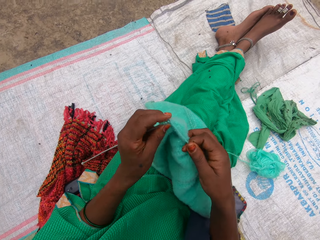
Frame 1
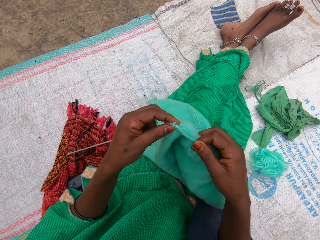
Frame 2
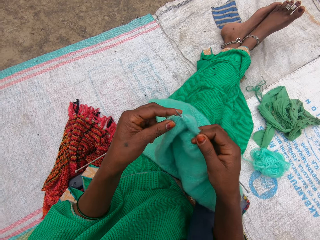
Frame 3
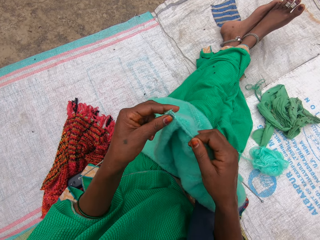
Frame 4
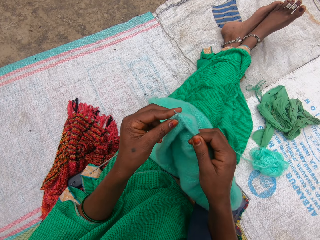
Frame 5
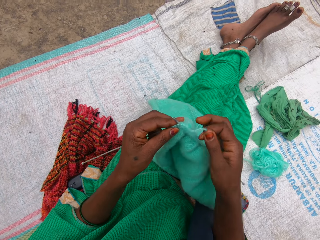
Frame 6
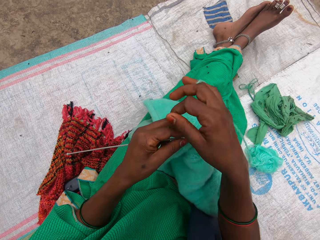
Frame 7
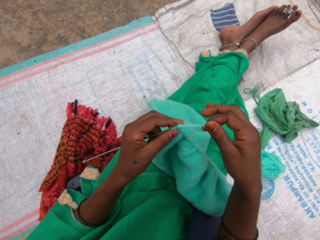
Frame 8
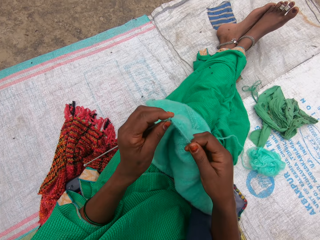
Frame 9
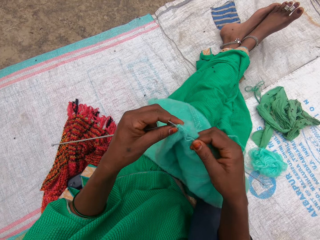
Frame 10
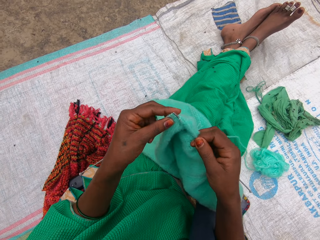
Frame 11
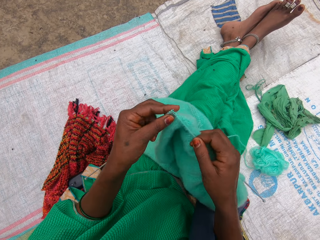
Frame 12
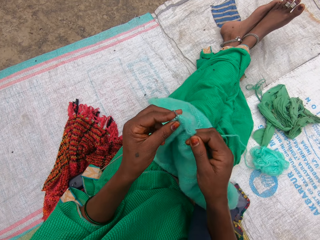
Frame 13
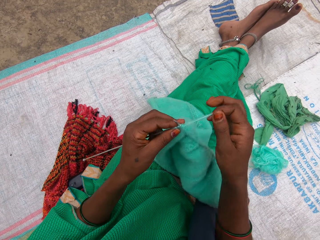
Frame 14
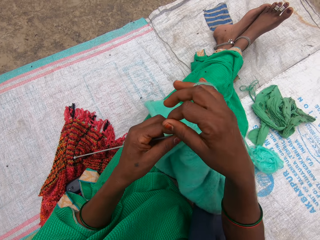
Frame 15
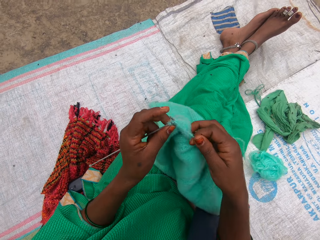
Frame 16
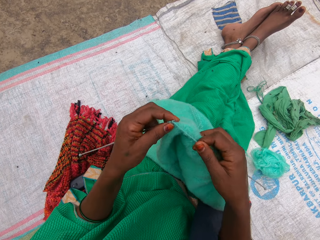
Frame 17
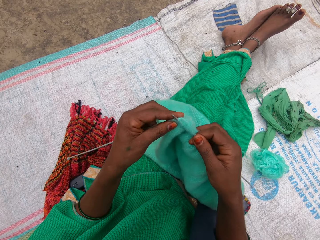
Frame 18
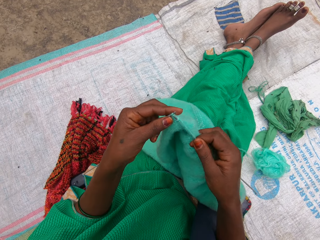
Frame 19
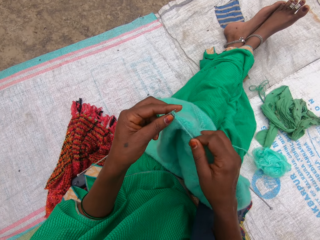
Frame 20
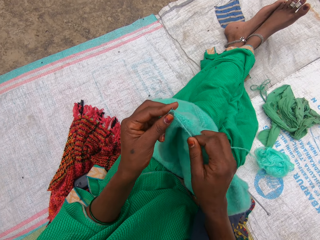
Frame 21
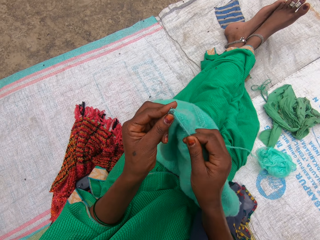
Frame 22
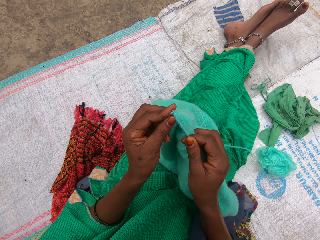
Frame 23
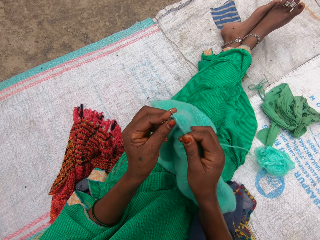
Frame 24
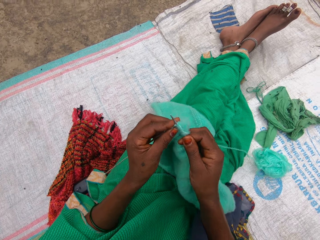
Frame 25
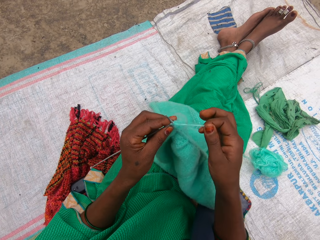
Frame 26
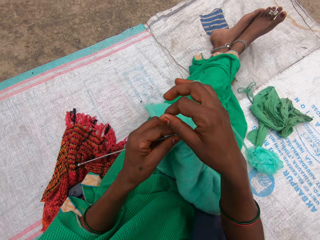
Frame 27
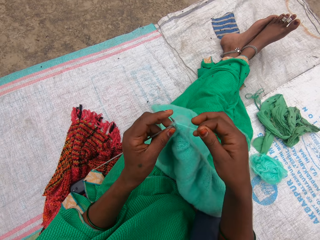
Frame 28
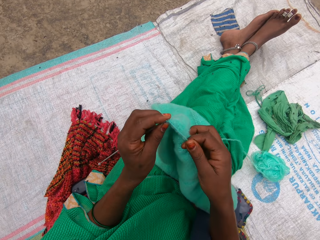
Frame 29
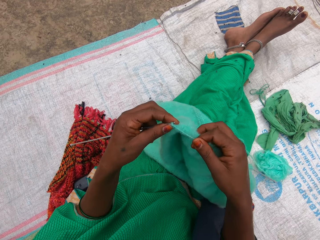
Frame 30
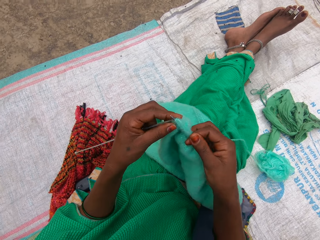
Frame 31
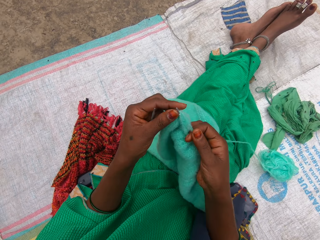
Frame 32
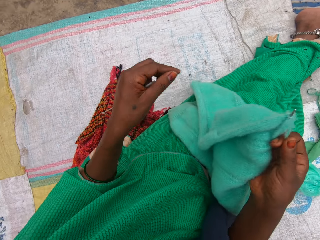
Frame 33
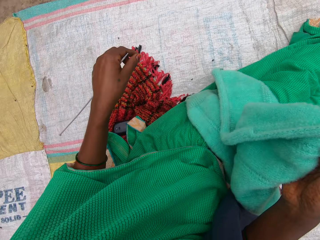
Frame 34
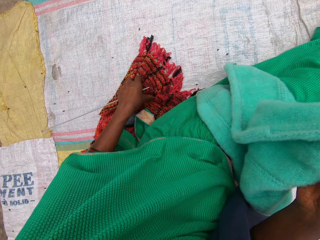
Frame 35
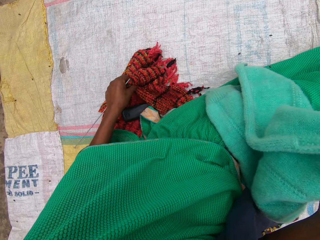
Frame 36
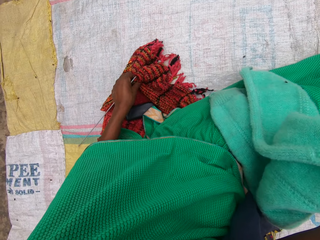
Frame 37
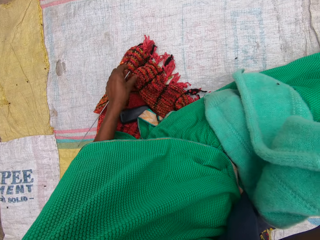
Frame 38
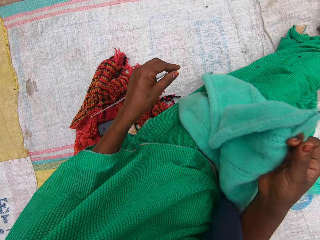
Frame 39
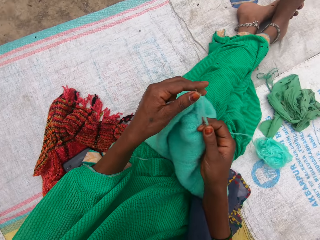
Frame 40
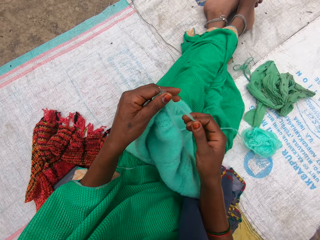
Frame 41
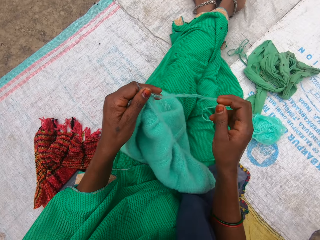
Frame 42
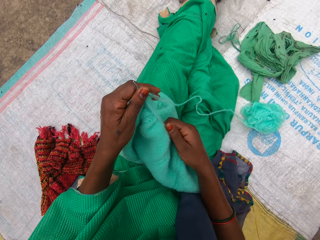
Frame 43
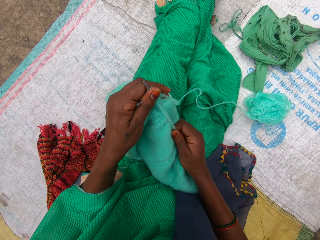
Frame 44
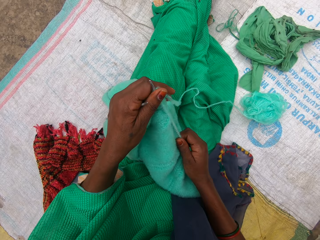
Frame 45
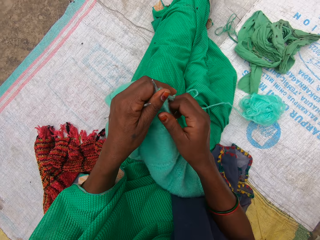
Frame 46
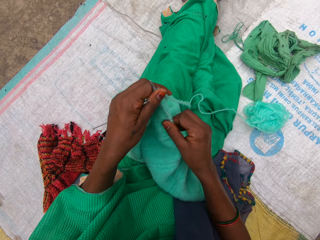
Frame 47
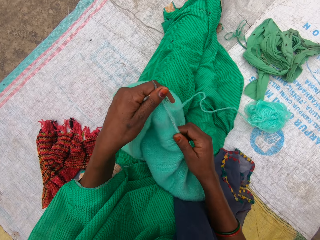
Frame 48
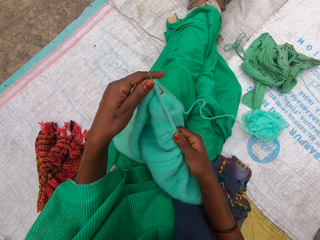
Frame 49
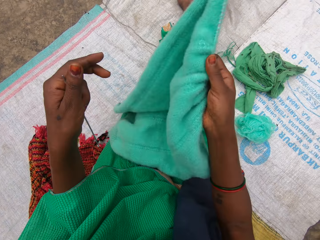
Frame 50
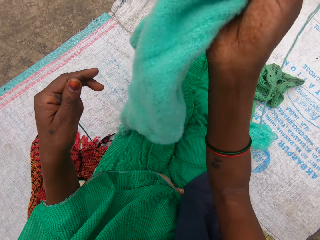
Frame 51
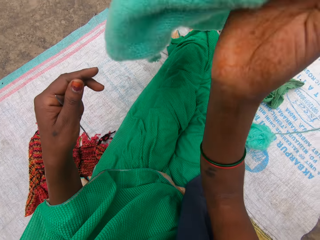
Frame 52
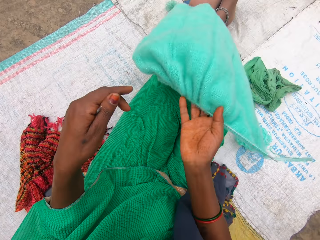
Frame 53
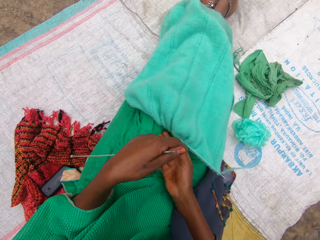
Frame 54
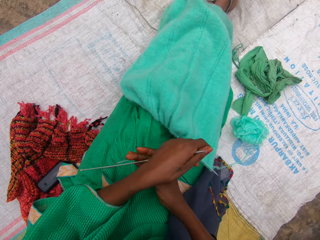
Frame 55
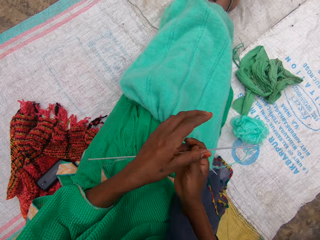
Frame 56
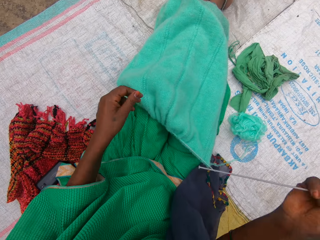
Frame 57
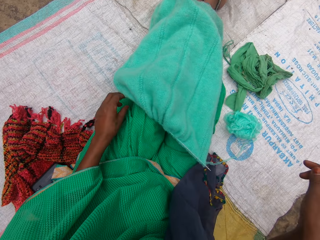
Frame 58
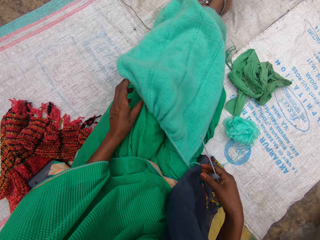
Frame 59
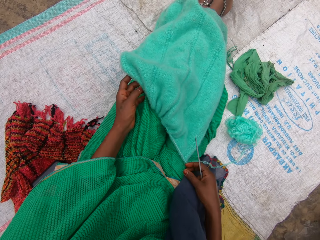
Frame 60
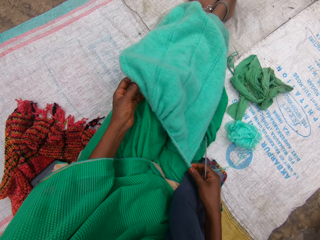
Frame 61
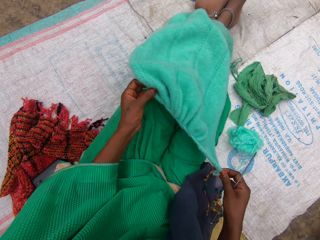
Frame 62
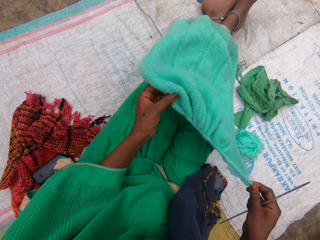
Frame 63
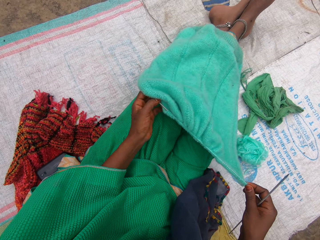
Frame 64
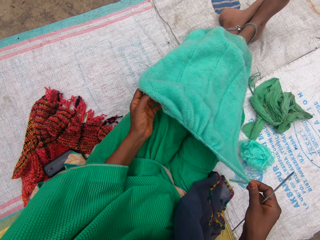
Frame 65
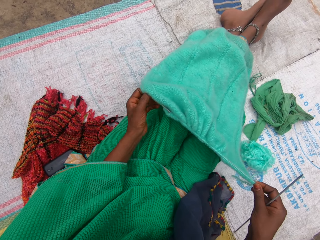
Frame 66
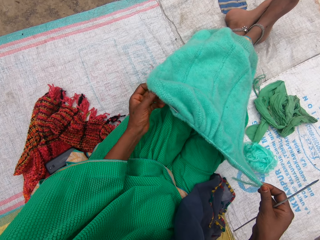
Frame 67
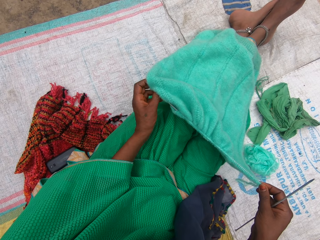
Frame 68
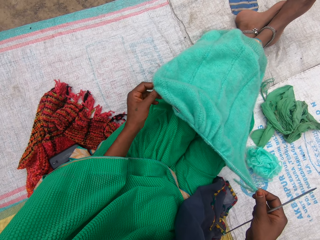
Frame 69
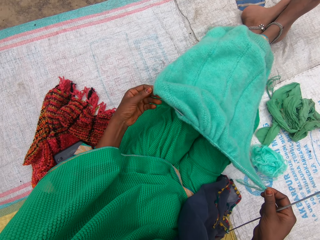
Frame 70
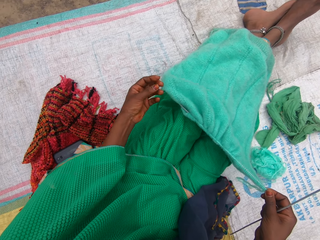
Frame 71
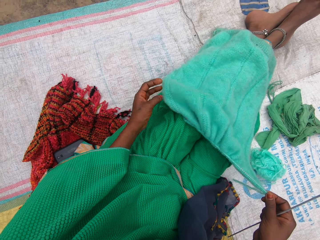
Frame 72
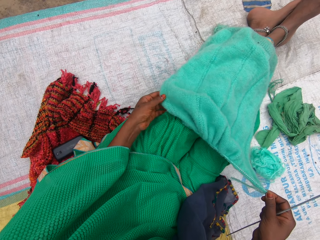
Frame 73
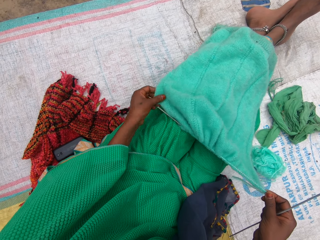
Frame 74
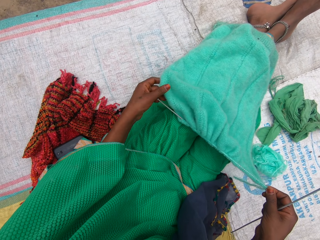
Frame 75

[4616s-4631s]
The camera wearer withdraws one hand from the fabric. She touches a scarf on the sack with her left hand. She holds the fabric with both hands. She spreads the thread. She adjusts the fabric. She flips the yarn with her right hand. She passes a knitting pin from her left hand to her right hand. She holds the fabric. She adjusts the fabric.

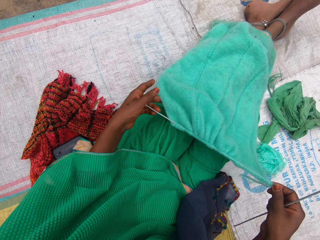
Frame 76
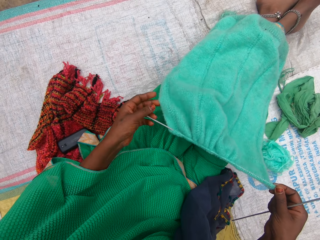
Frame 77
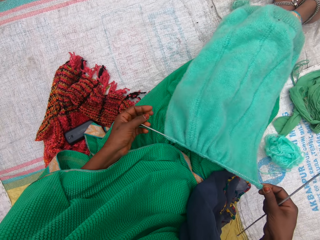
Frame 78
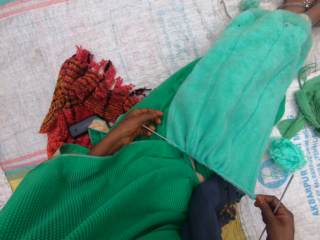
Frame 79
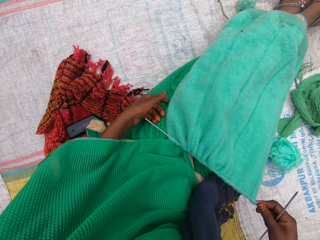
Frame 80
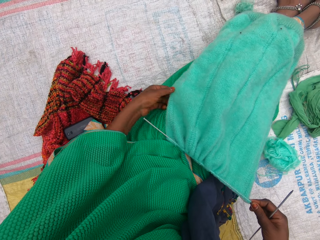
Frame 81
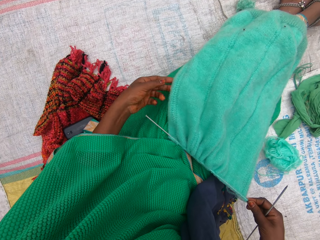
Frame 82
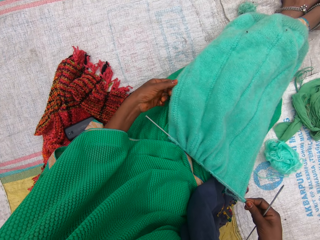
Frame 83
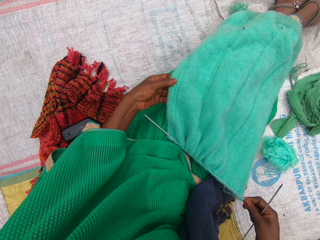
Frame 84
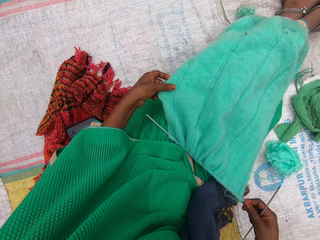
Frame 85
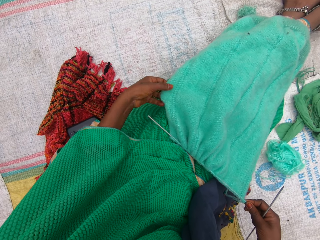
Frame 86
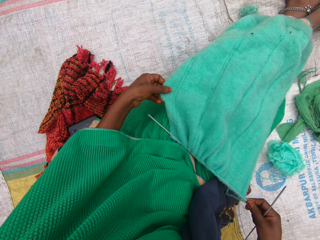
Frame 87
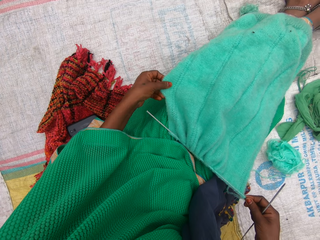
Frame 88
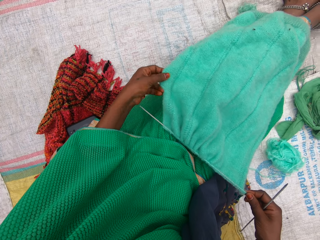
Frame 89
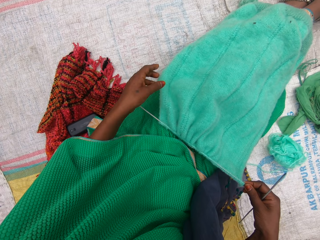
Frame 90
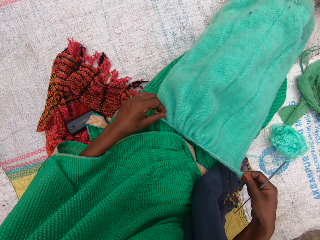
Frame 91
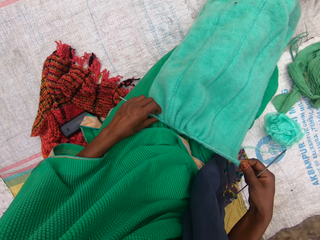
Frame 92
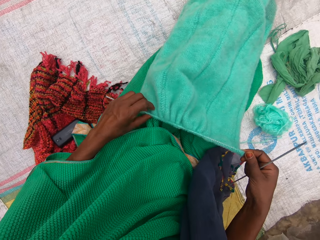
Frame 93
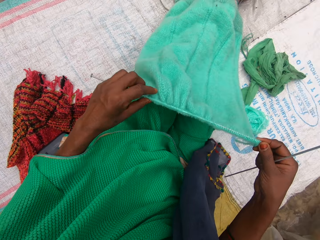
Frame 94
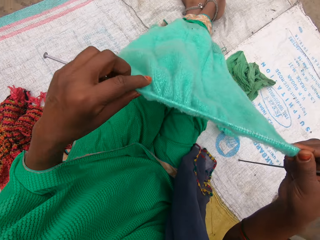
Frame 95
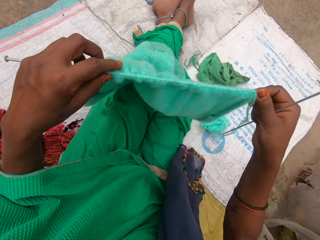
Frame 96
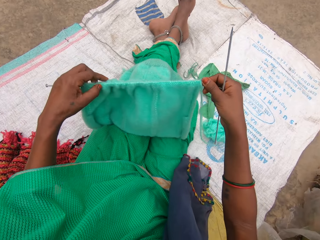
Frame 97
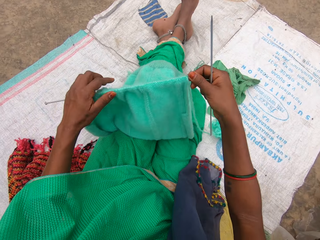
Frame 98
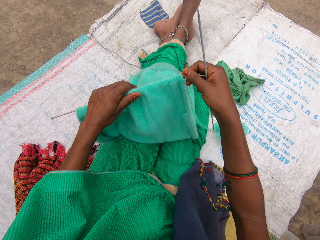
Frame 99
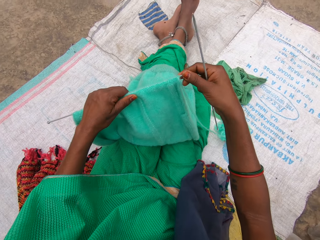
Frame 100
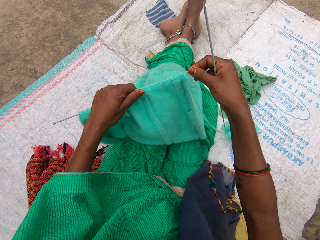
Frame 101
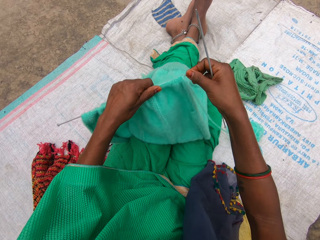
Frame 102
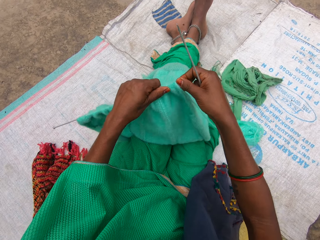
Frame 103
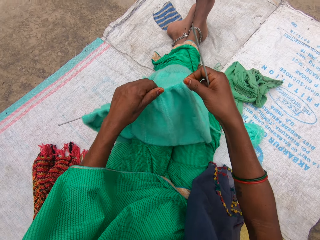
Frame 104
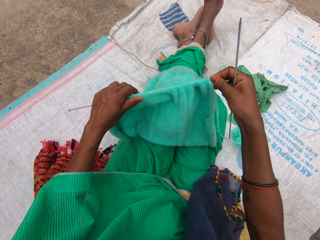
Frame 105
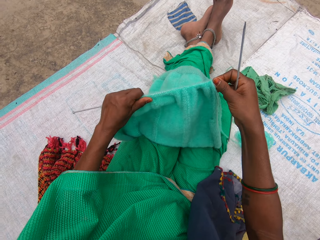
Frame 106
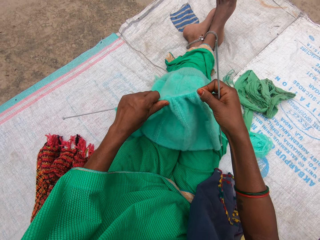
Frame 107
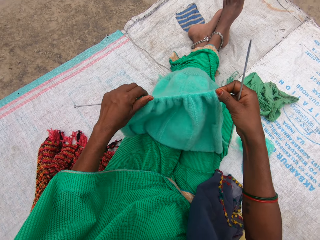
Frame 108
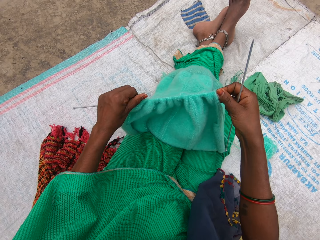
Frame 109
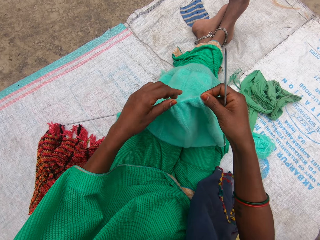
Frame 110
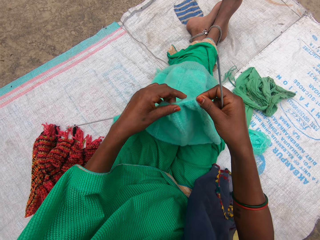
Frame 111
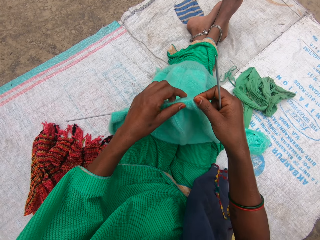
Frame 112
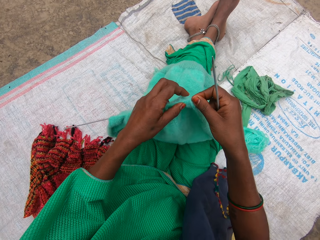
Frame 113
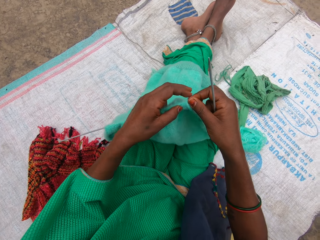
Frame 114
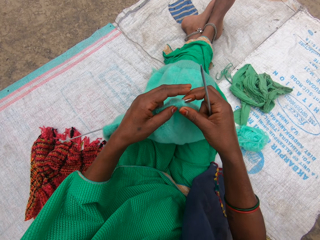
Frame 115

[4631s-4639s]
The camera wearer adjusts the yarn with her left hand. She raises the yarn to her face with both hands.
